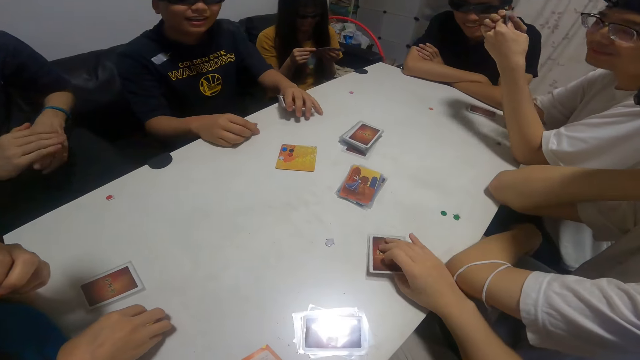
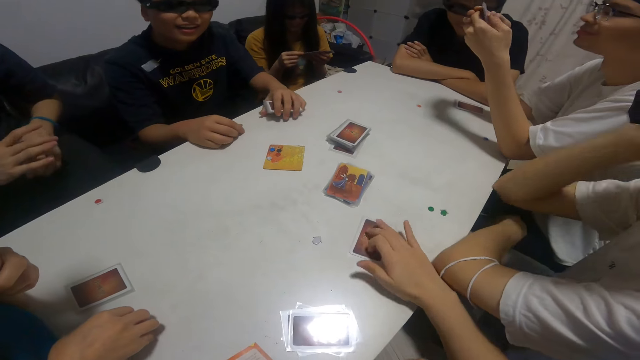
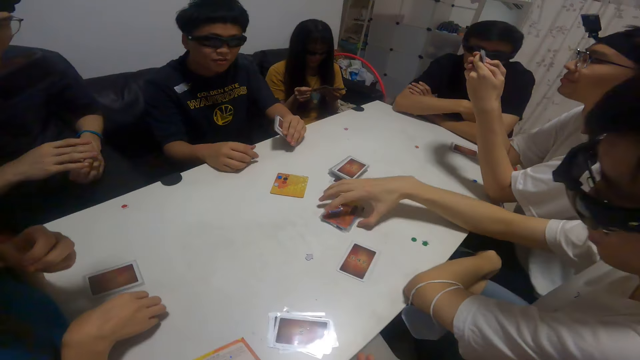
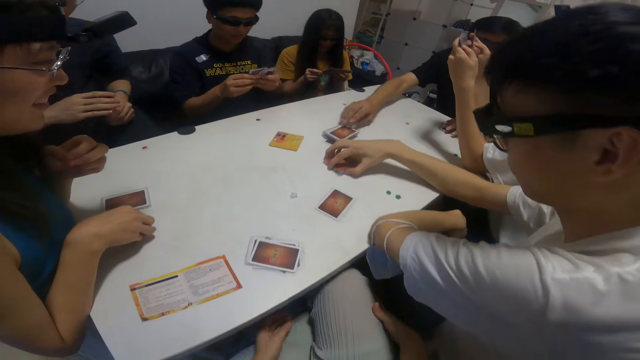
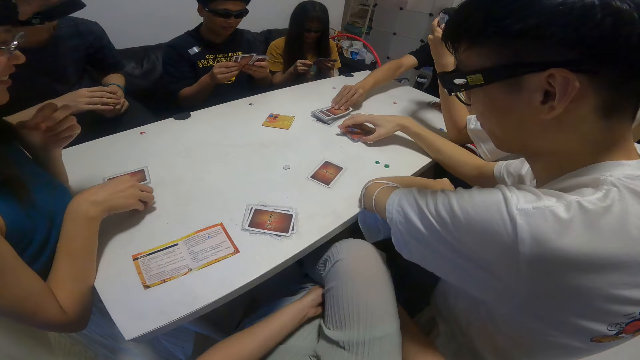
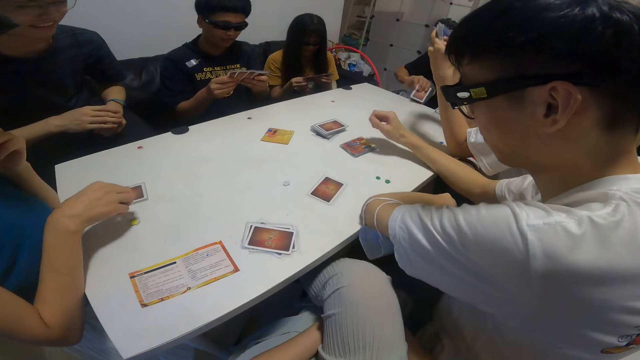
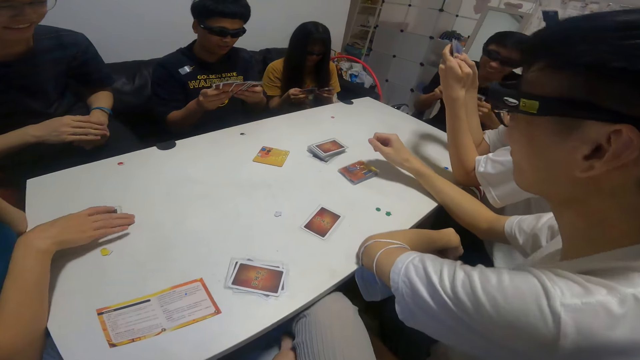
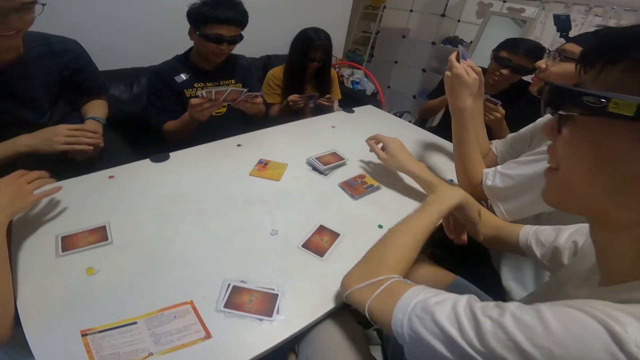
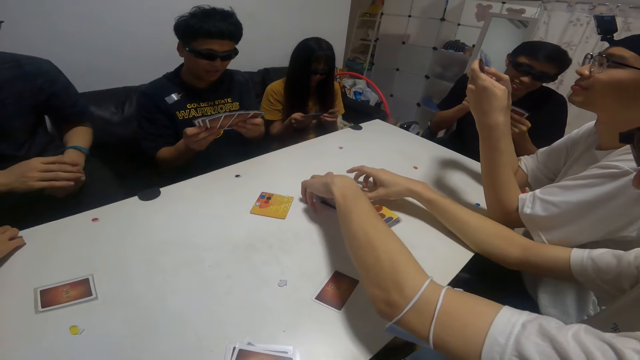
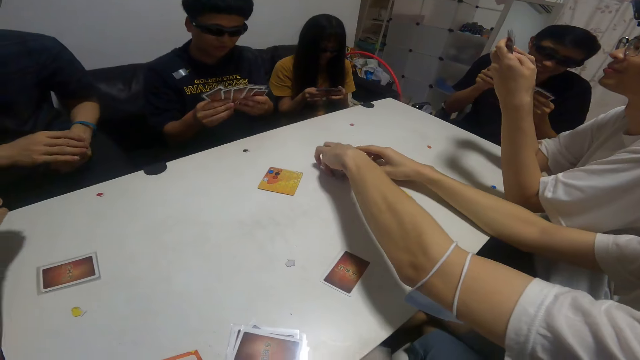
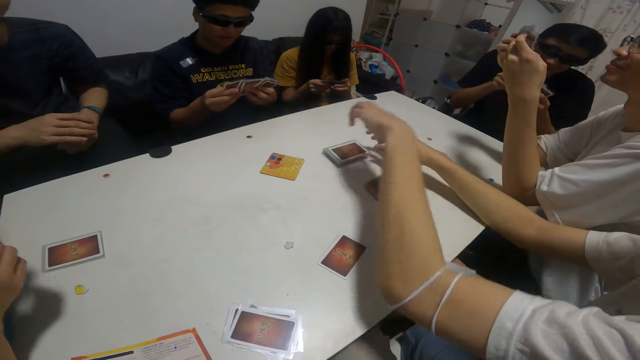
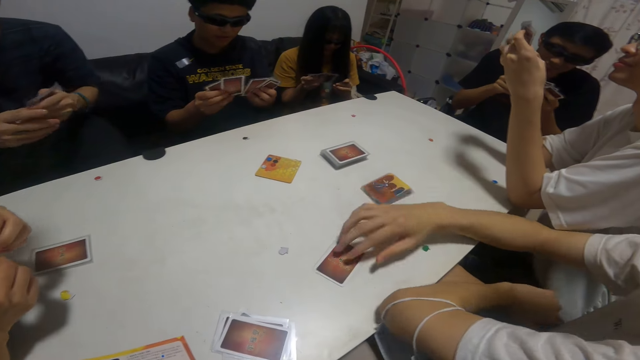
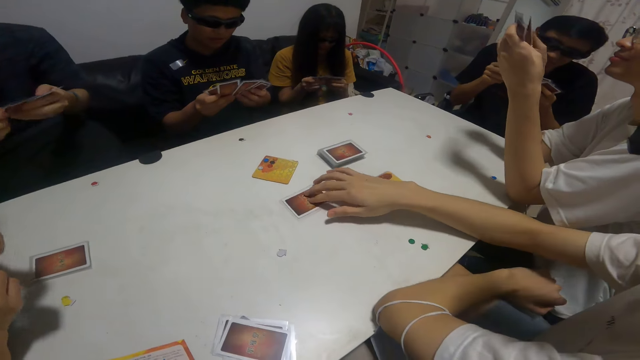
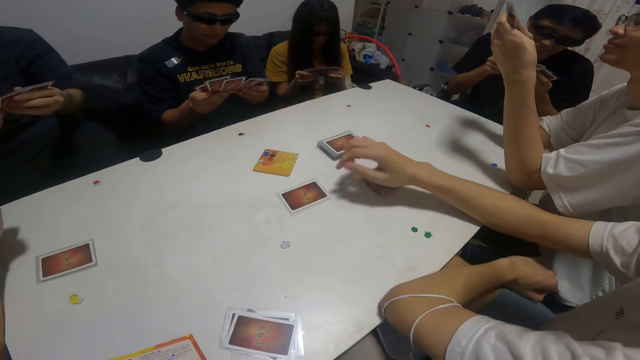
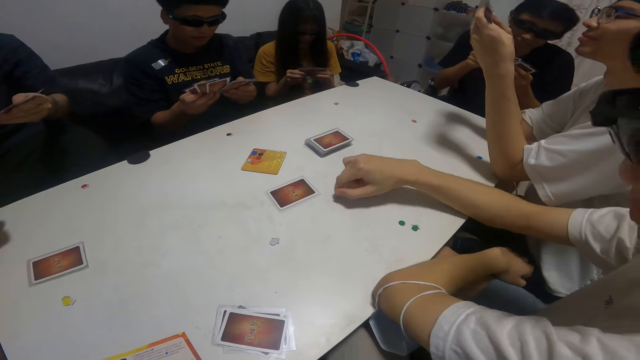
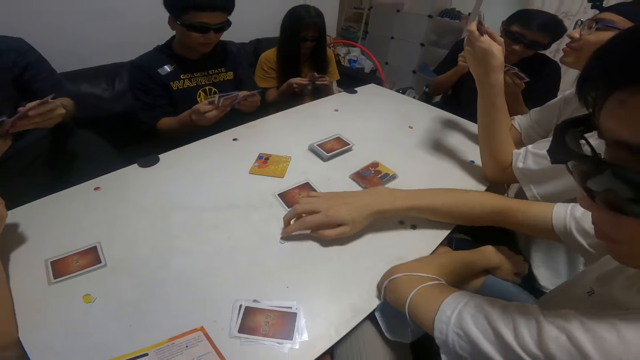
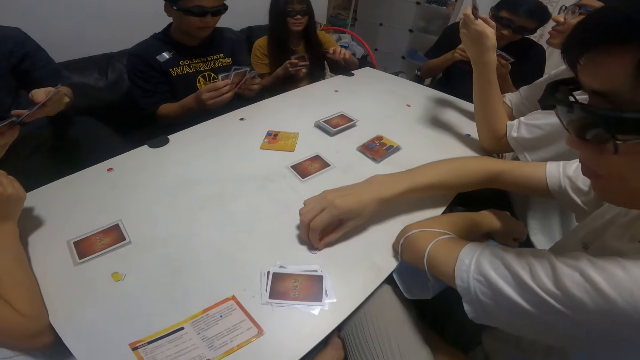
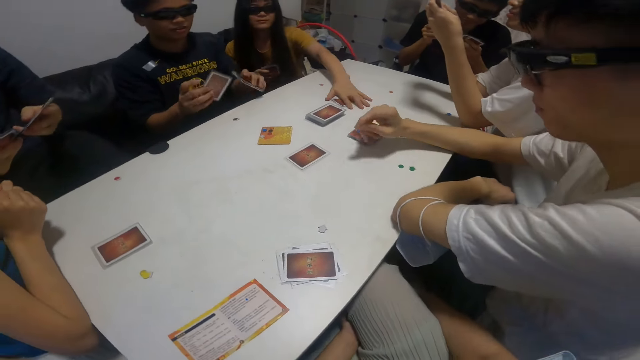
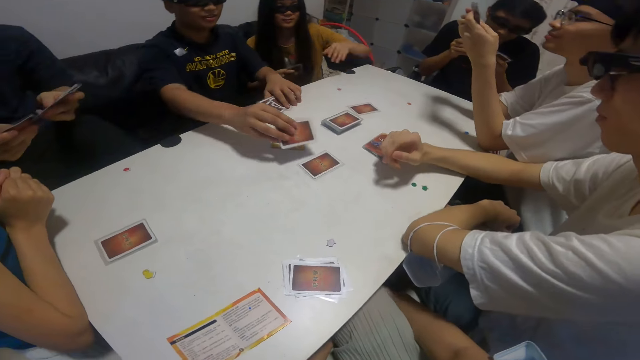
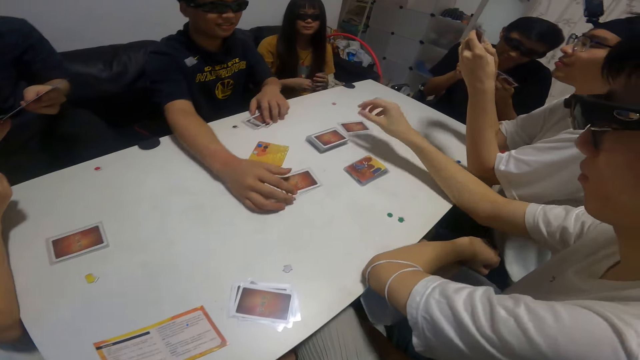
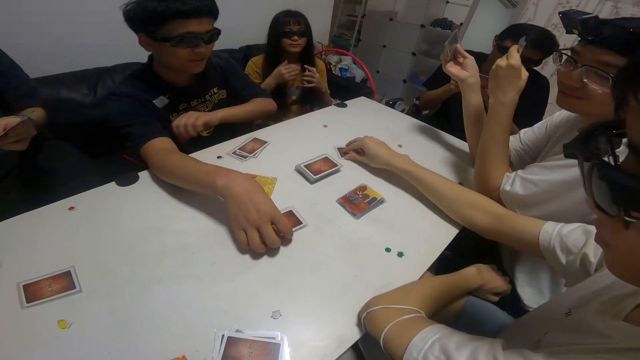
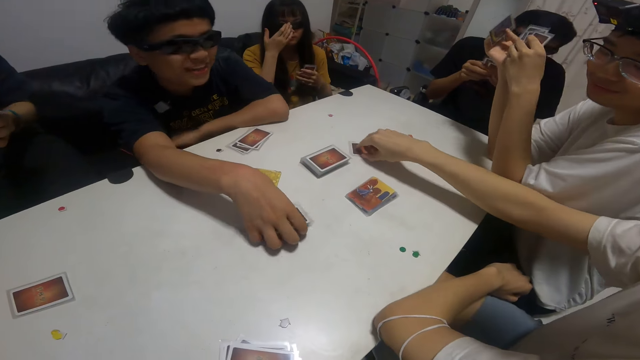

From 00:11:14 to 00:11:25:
The camera wearer places the card in her right hand on the table. A person holds a card. A boy picks up a card from the deck of cards with his right hand. Another boy moves cards around the table with his hands. The first person pushes the card on the table. Another person arranges his cards. Another person puts her cards on the table. Another boy places a card in his right hand on the table.

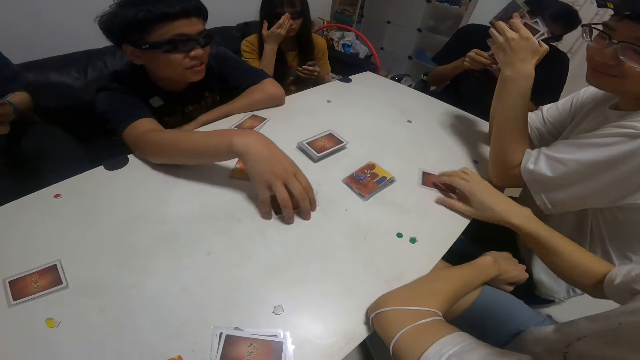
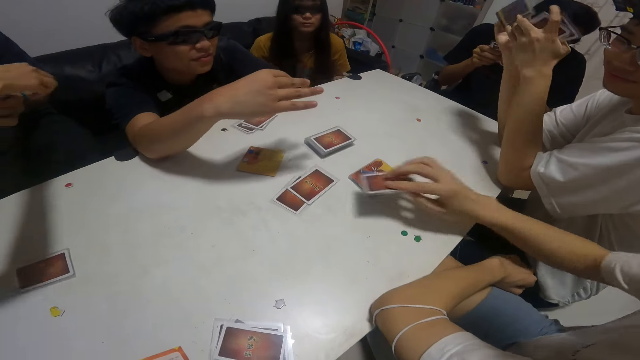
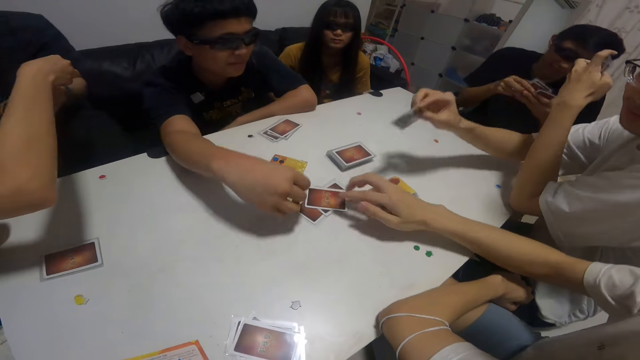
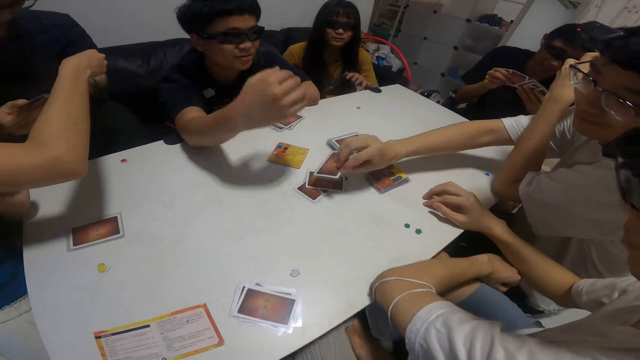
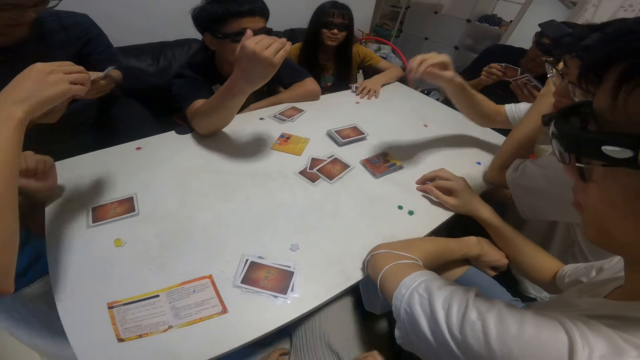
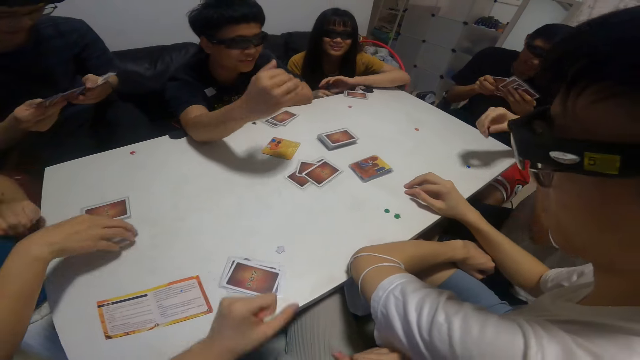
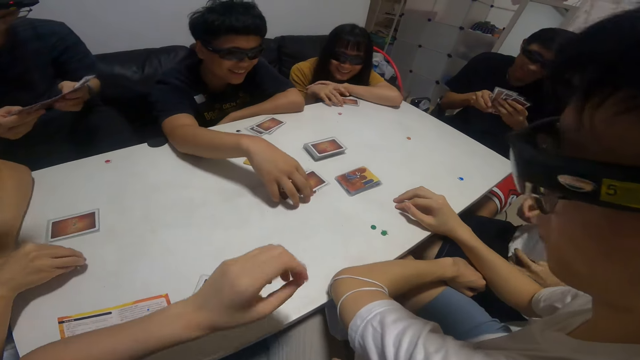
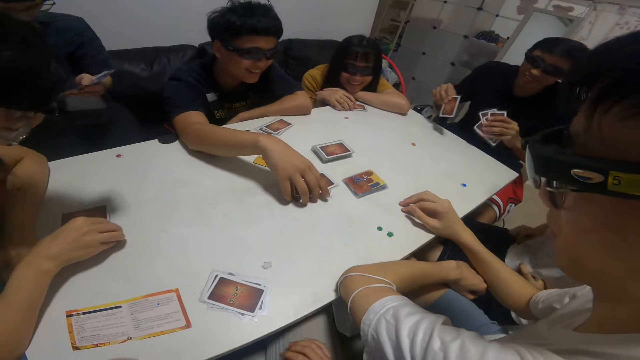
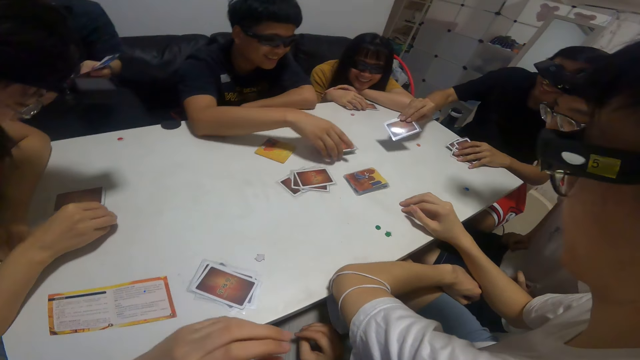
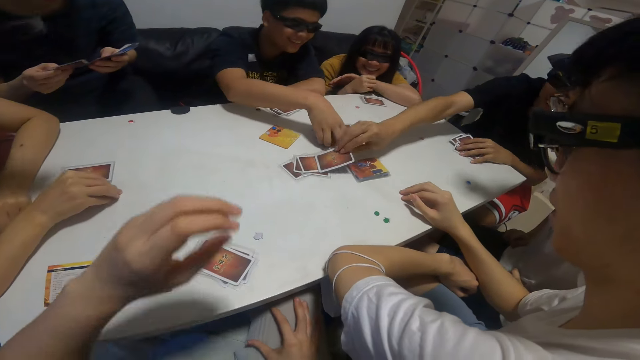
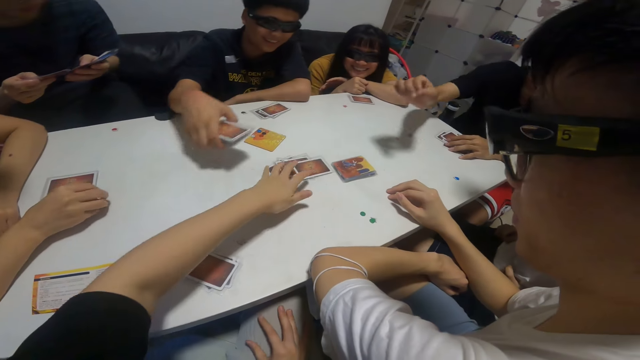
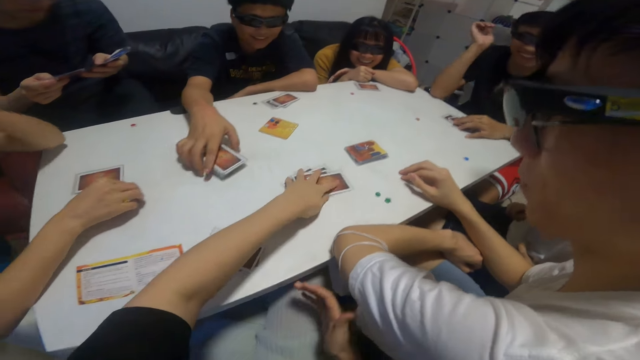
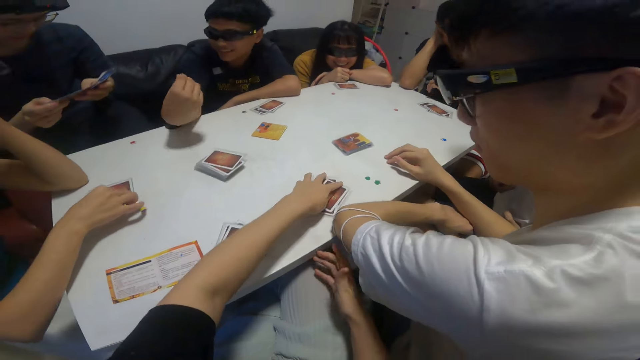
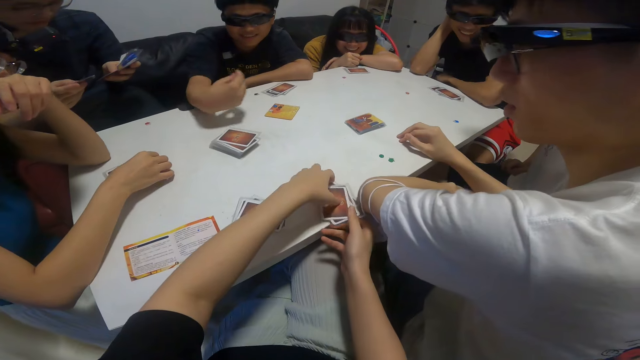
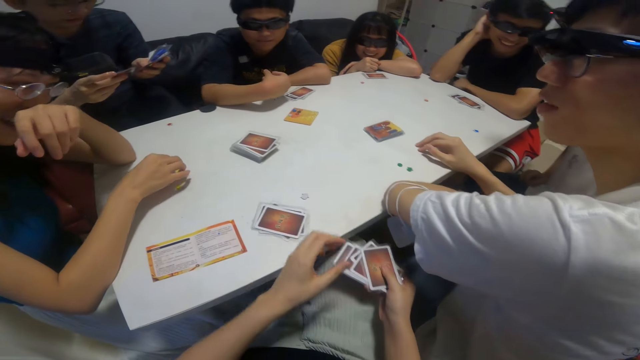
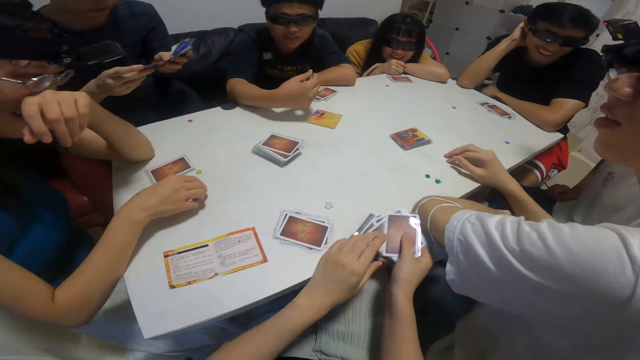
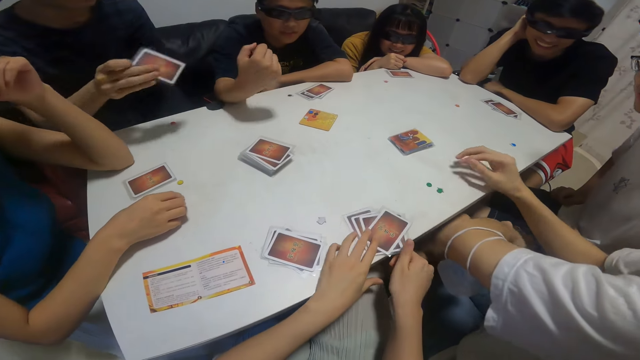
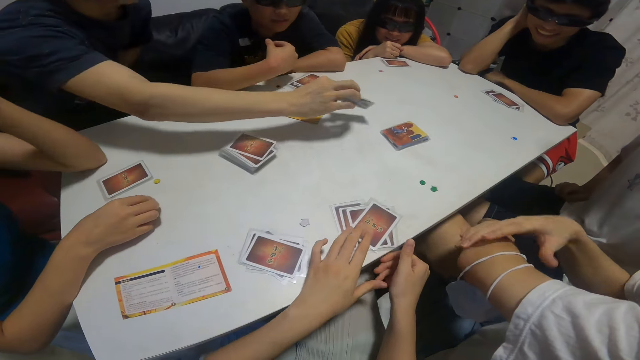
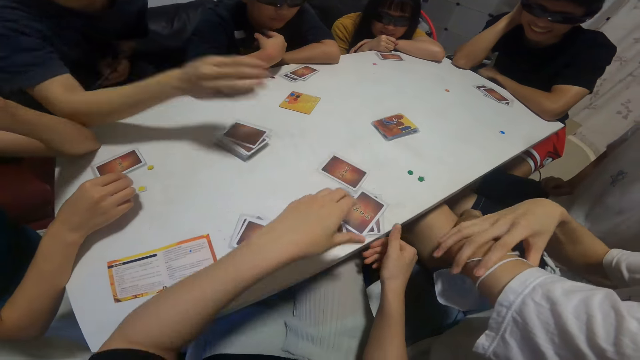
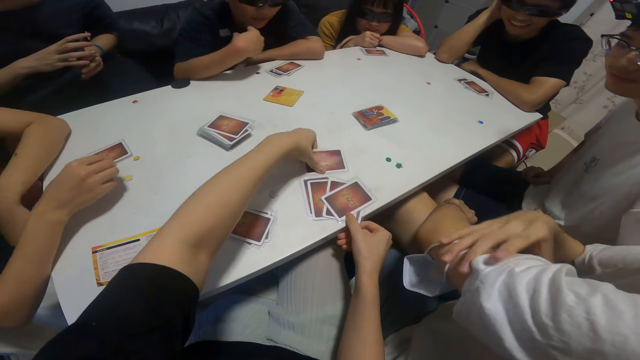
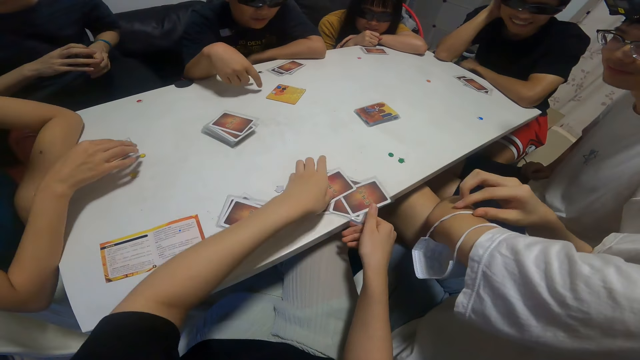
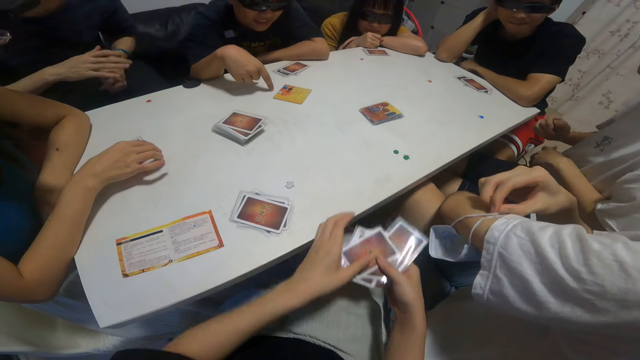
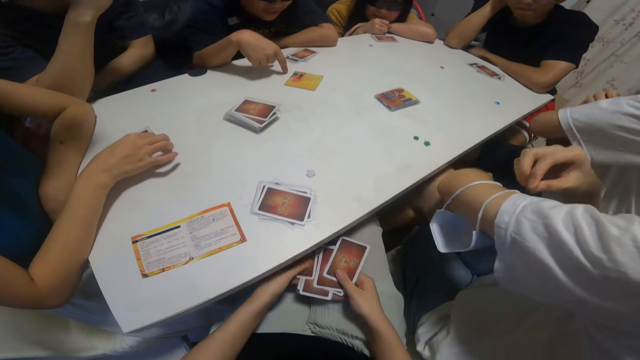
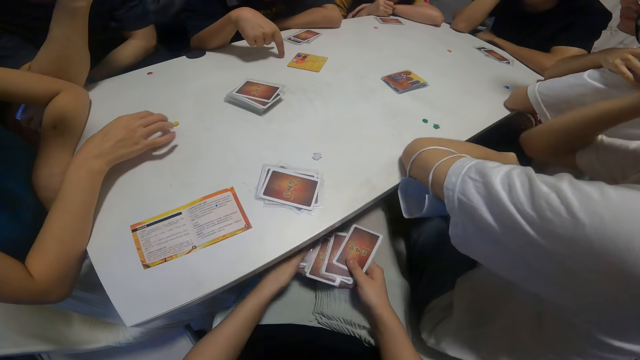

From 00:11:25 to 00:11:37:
A person pulls a card on the table. A boy moves a card around the table with his right hand and places a card in his right hand on the table. Another boy places a card in his right hand on the table. A girl places cards in her left hand on the table. Another person holds cards on the table. Another boy places a card in his right hand on the table. The camera wearer packs the cards from the table with her hands. She places the cards on the table. Another boy places a card in his right hand on the table. The camera wearer packs the cards from the table with her hands. The second person communicates.
